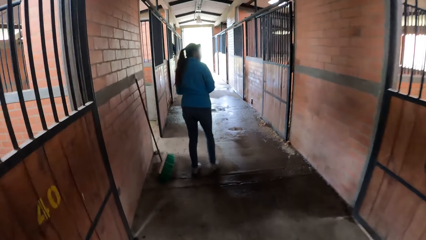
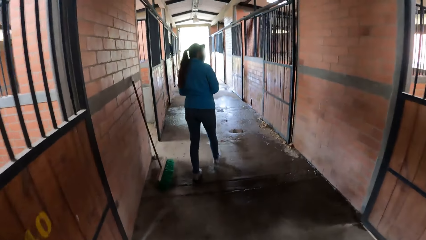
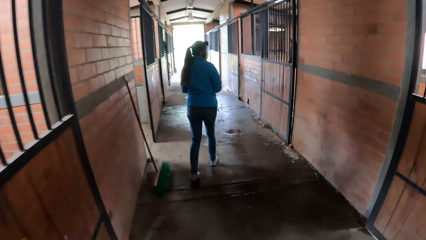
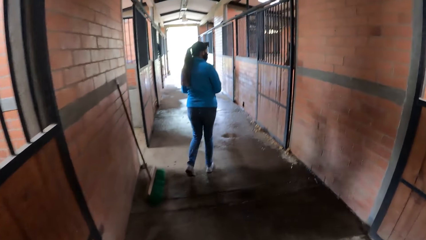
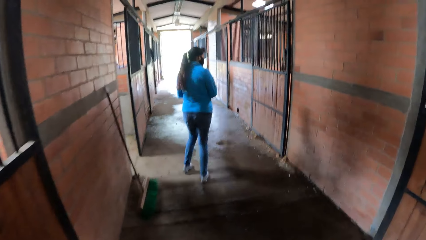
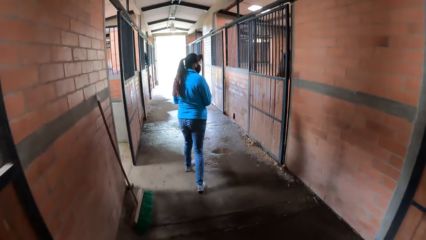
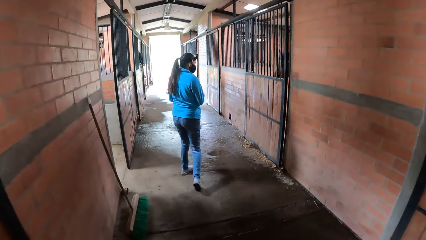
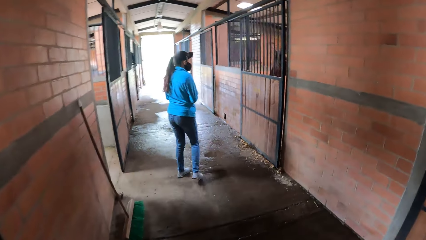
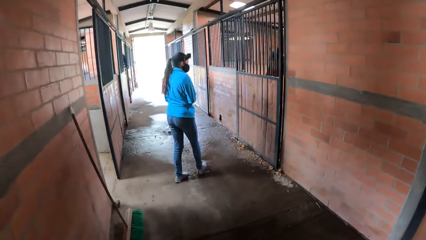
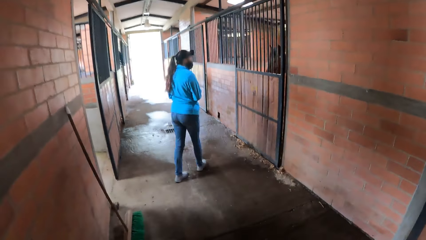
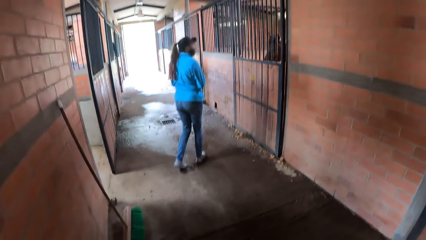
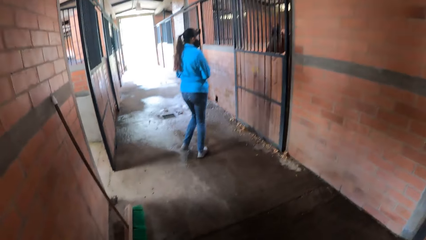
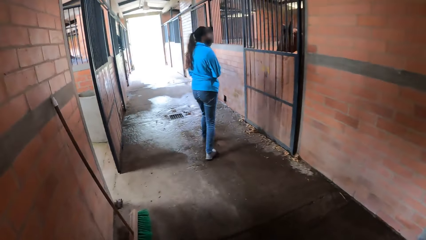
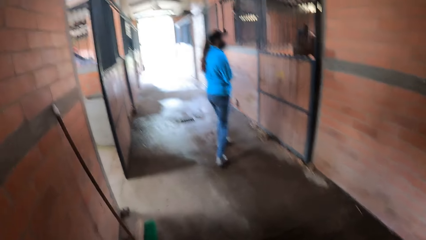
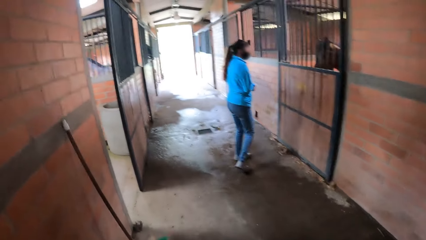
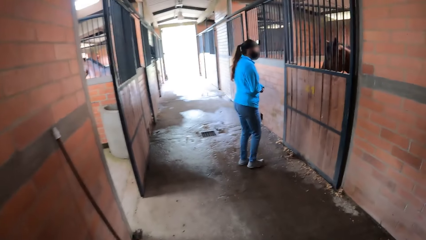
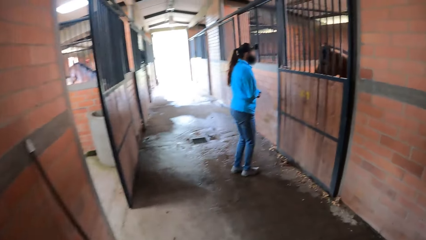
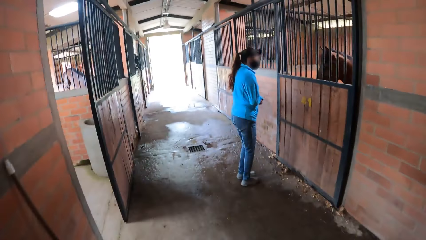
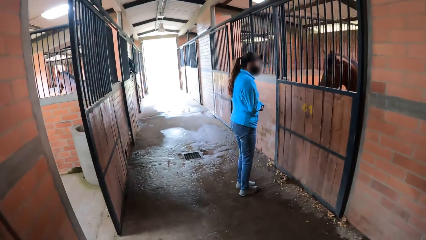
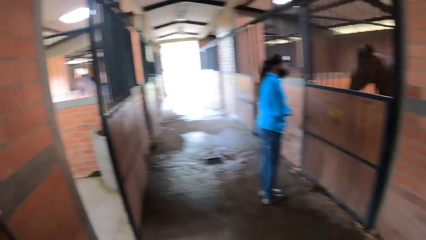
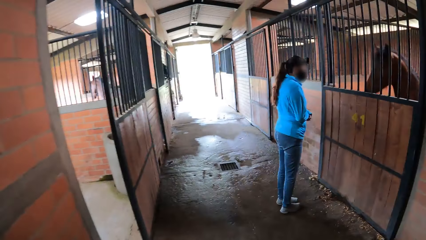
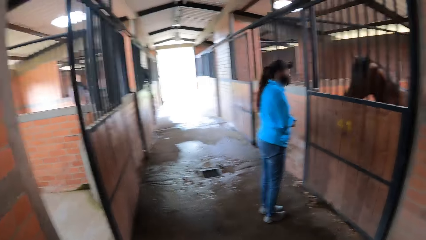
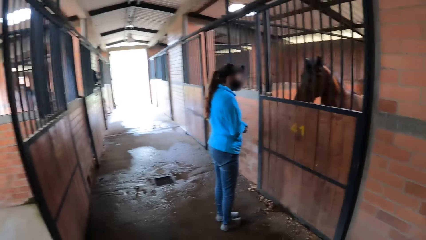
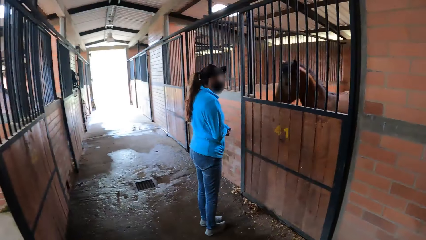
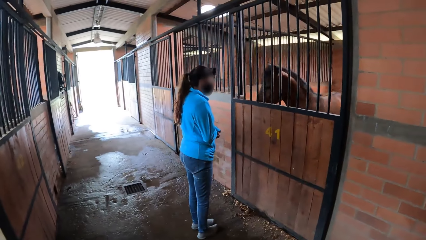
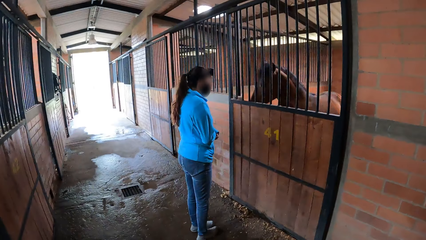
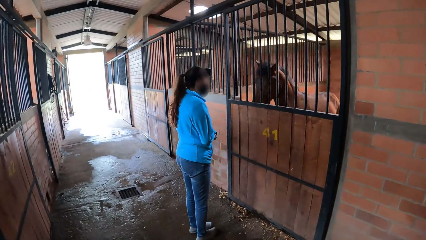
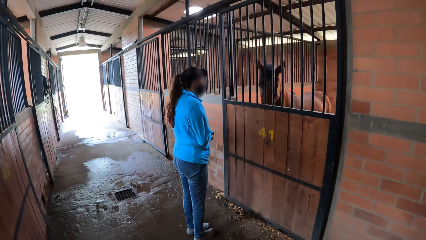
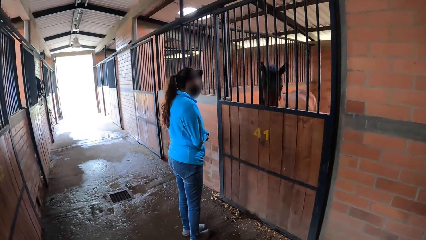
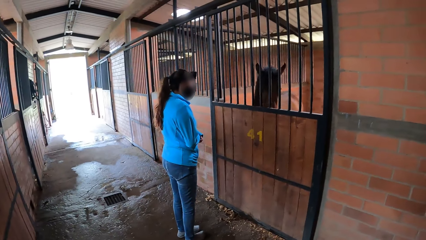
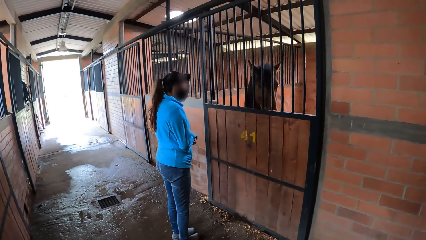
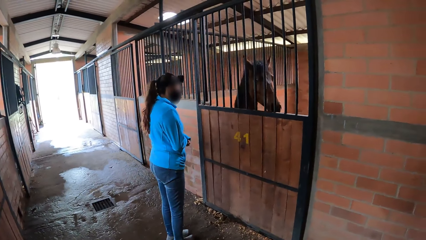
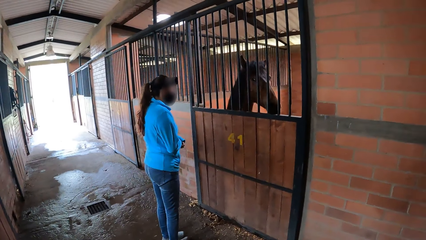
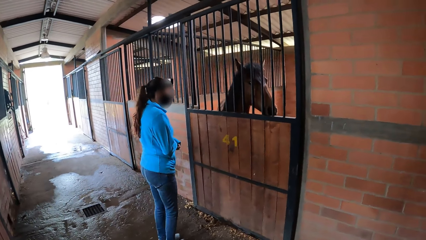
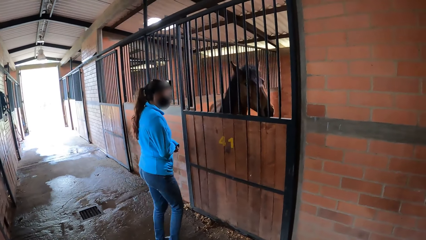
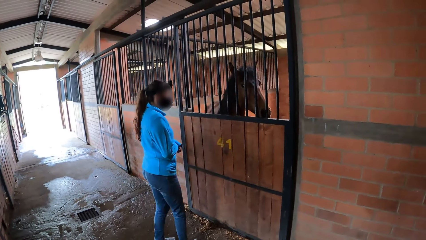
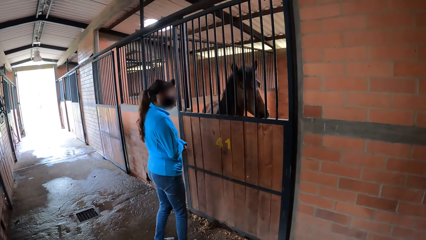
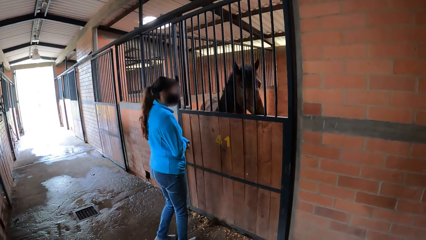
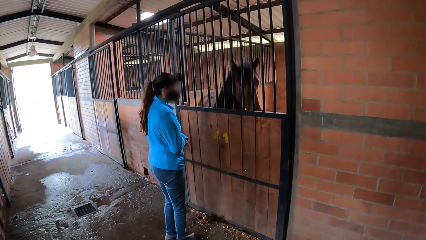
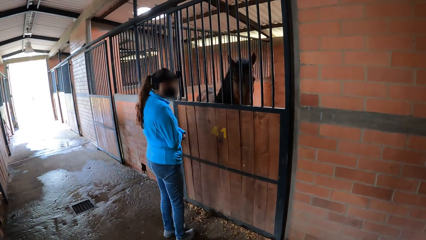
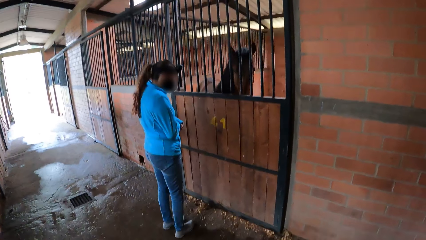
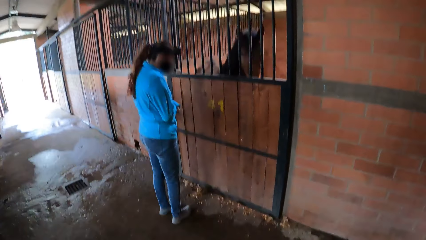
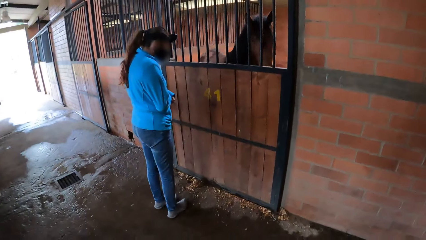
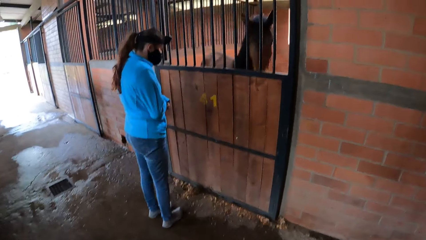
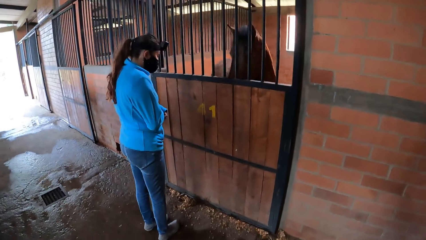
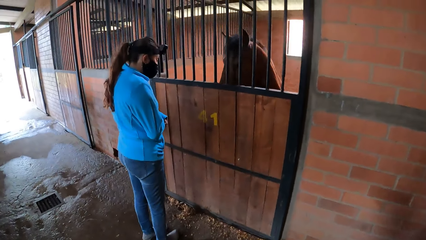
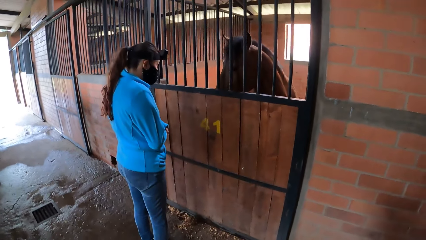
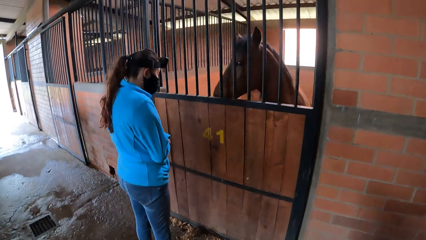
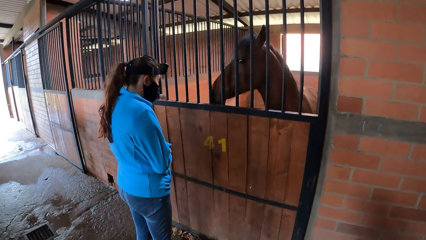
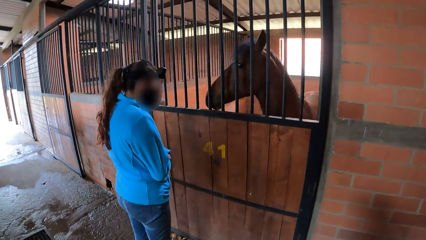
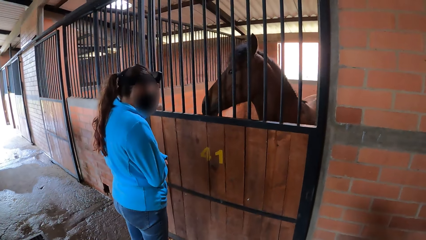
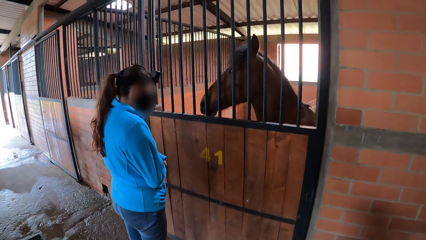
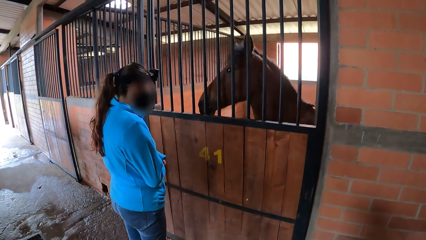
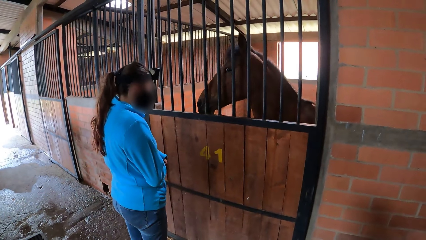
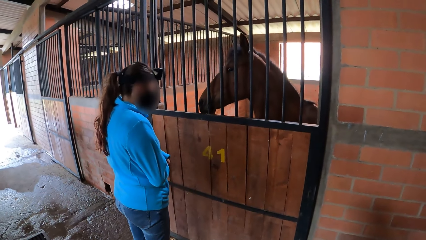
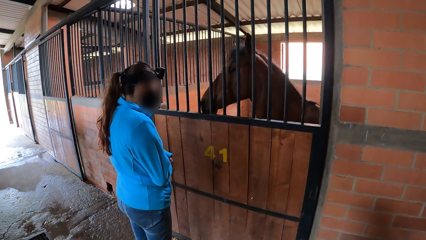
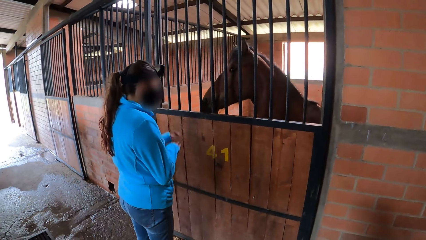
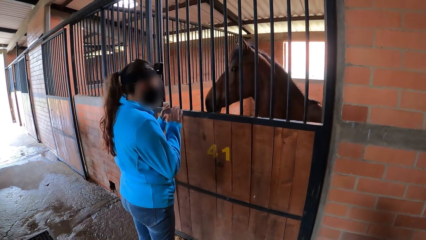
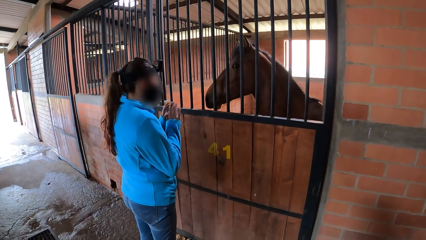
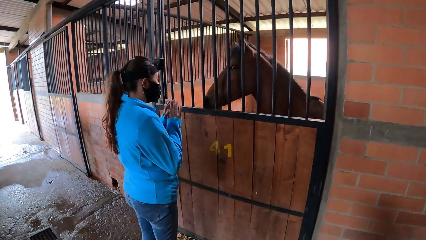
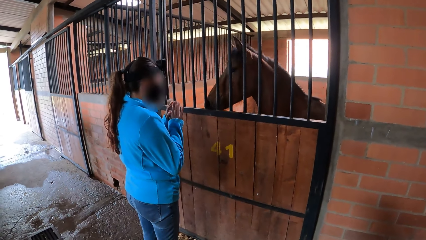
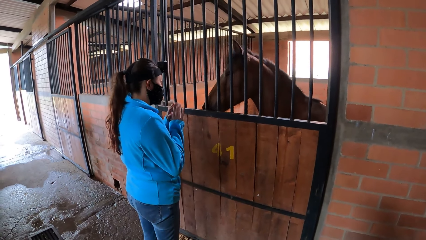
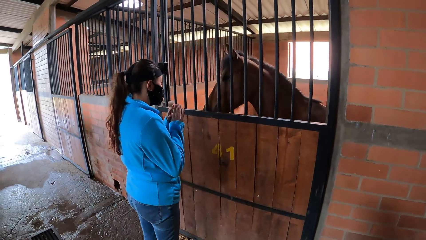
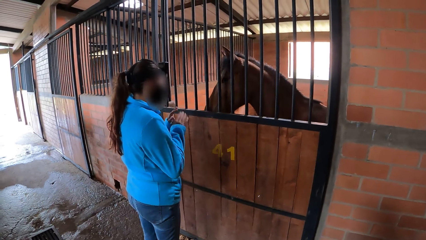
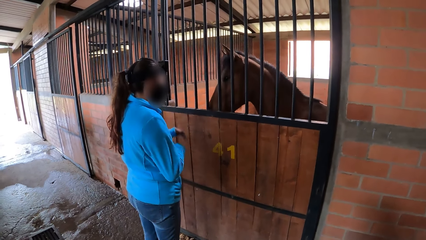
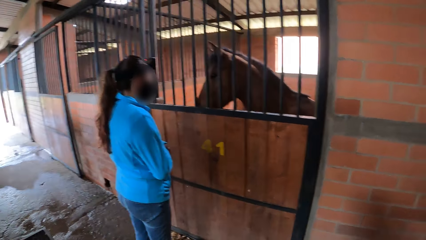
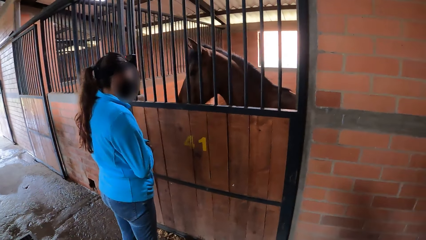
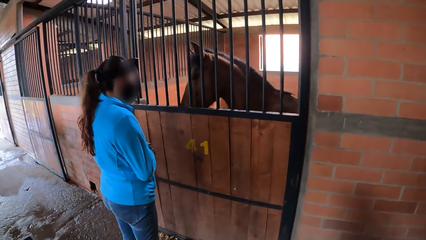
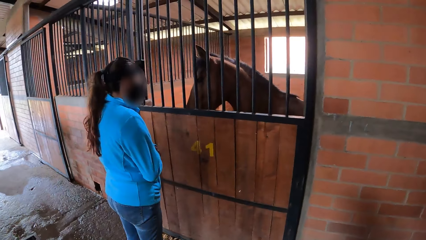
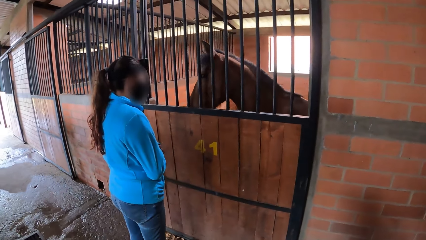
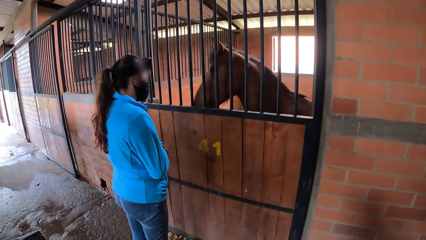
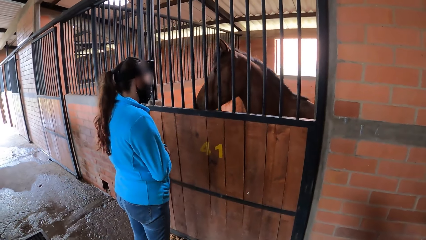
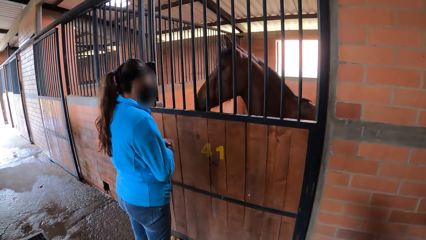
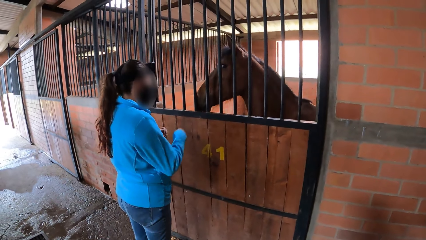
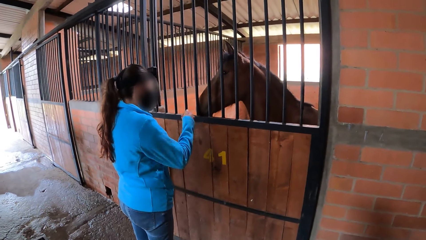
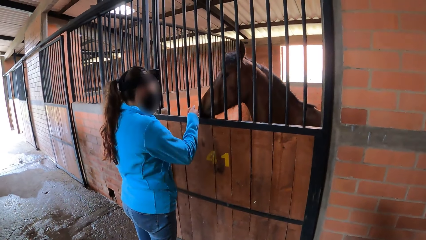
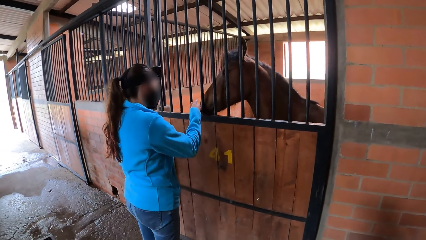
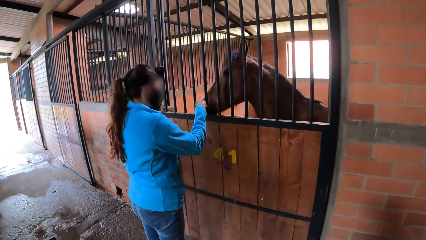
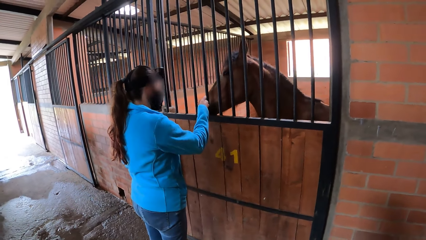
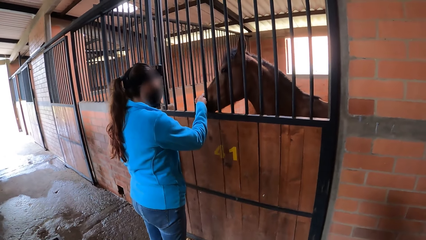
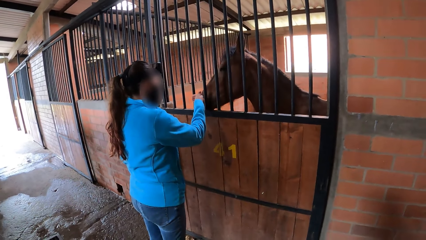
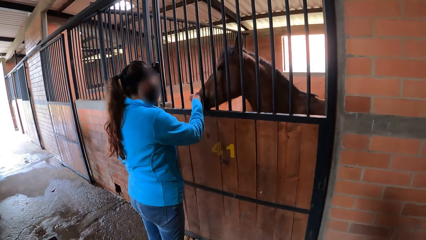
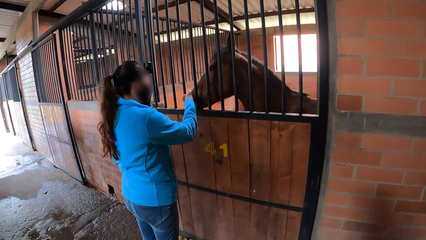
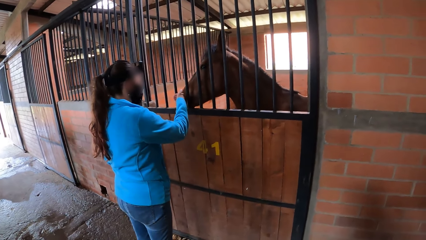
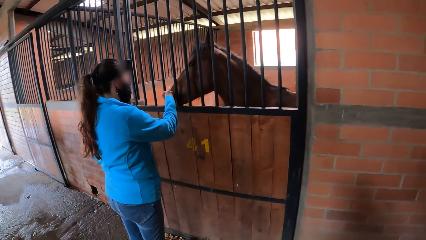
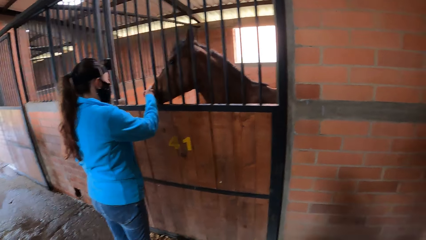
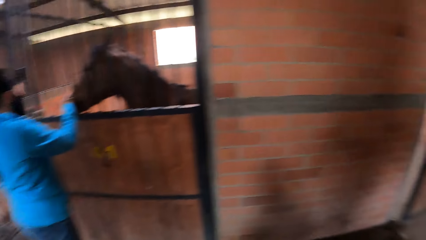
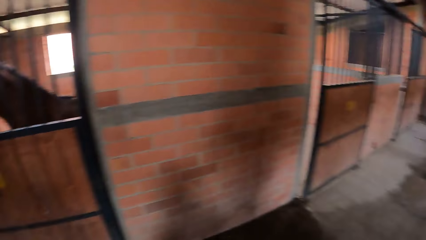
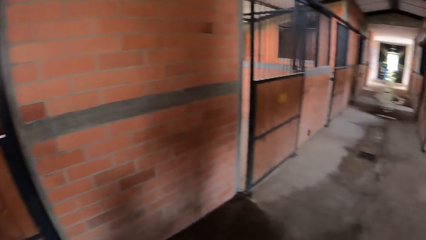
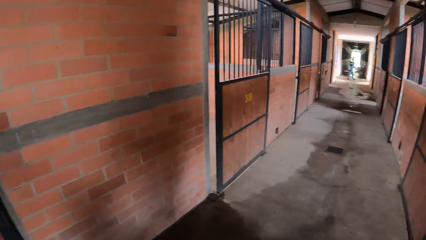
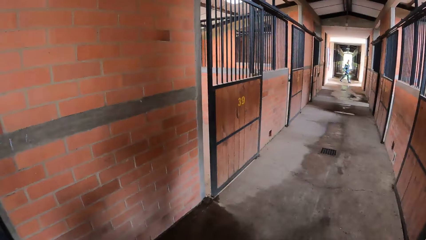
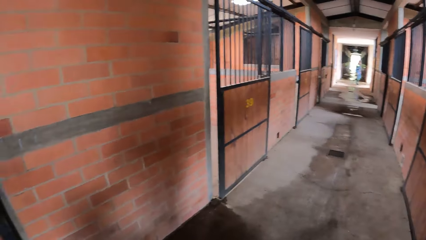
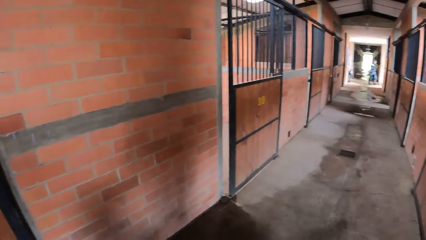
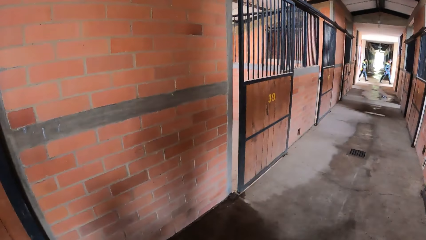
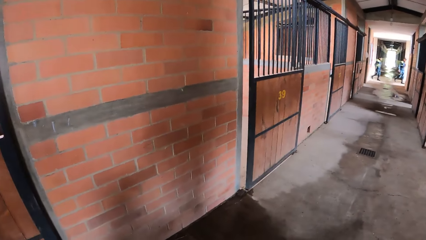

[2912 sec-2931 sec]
The woman interacts with a horse. The camera wearer looks at the horse inside the stable. The woman touches the horse.
